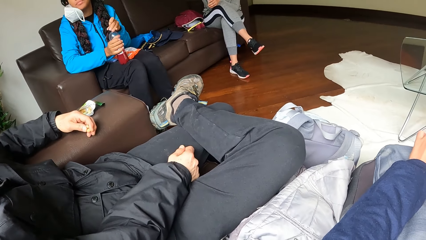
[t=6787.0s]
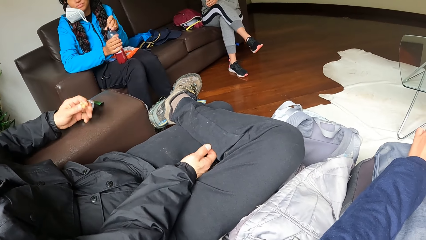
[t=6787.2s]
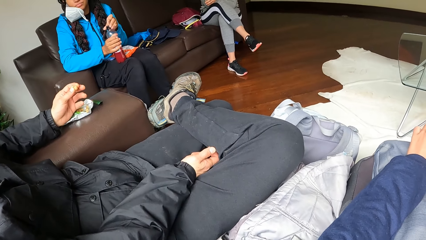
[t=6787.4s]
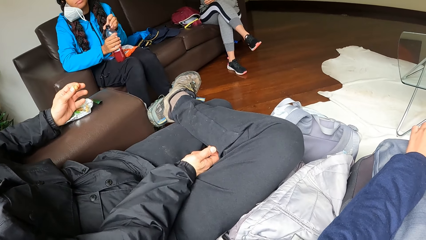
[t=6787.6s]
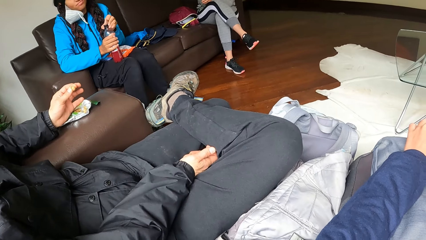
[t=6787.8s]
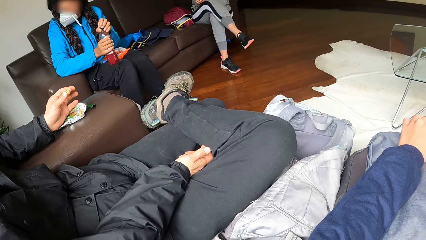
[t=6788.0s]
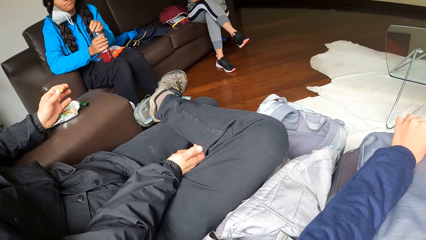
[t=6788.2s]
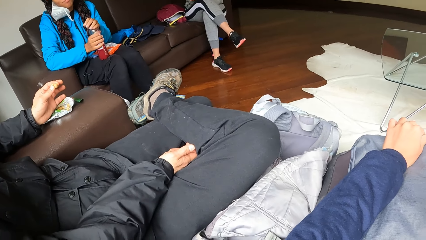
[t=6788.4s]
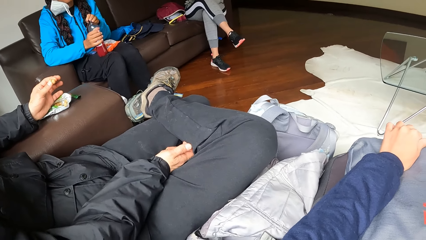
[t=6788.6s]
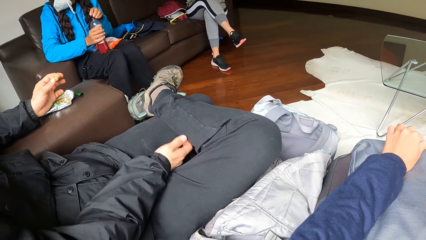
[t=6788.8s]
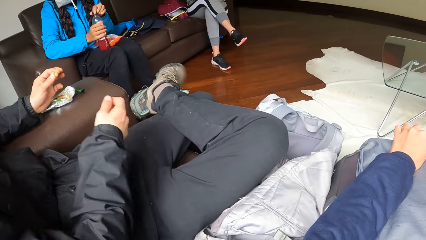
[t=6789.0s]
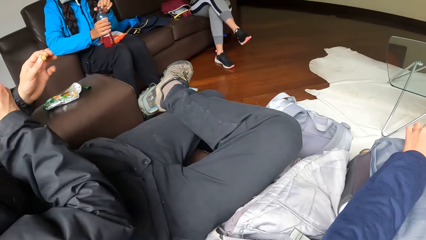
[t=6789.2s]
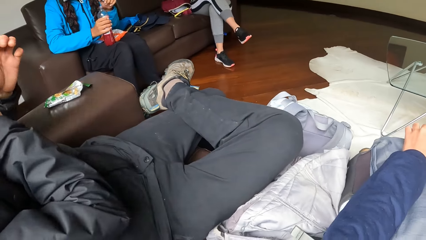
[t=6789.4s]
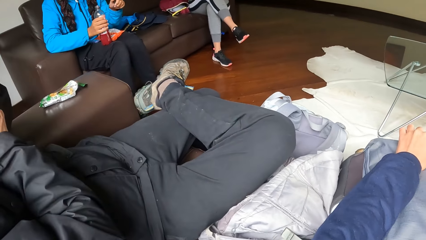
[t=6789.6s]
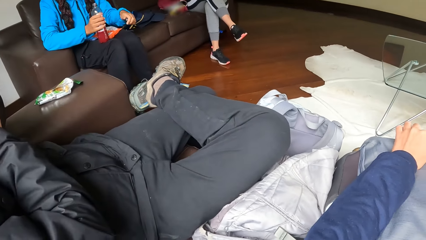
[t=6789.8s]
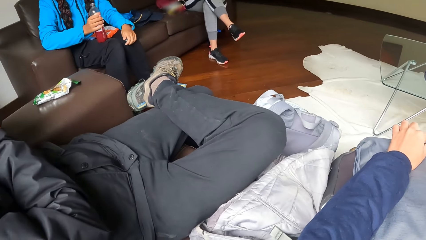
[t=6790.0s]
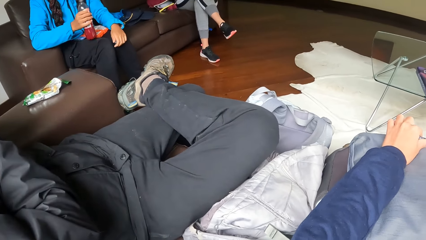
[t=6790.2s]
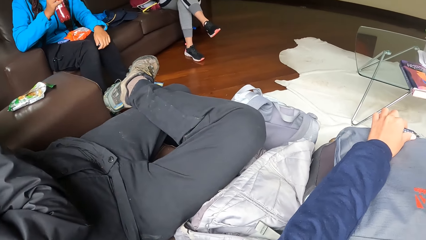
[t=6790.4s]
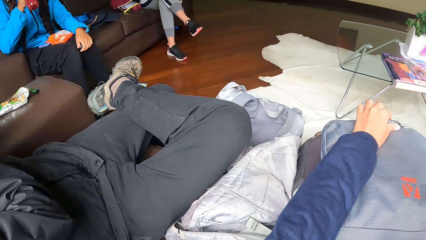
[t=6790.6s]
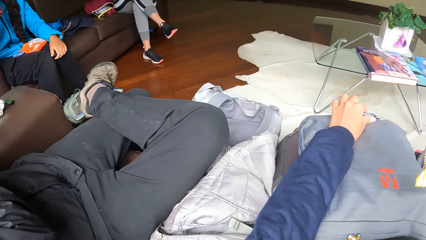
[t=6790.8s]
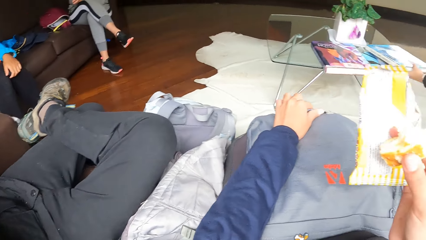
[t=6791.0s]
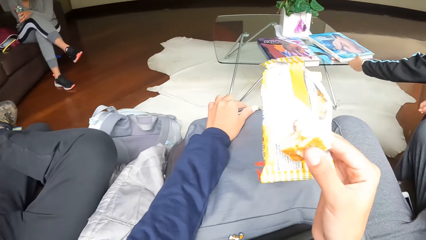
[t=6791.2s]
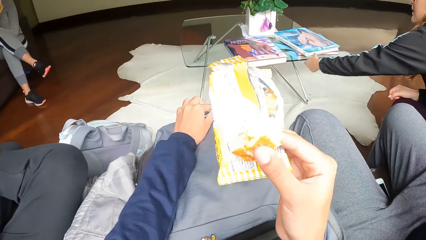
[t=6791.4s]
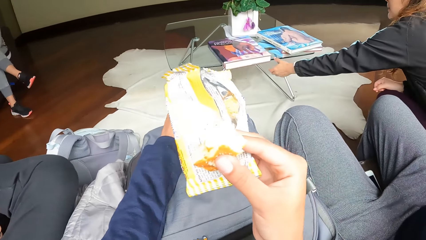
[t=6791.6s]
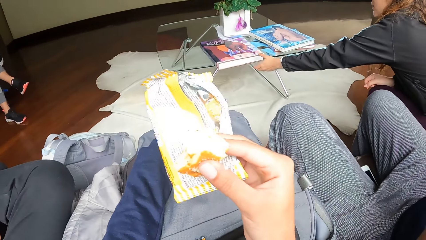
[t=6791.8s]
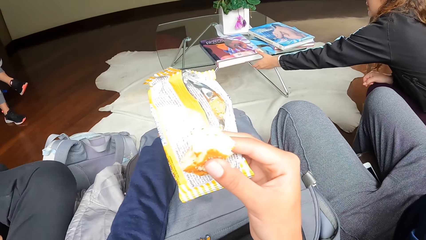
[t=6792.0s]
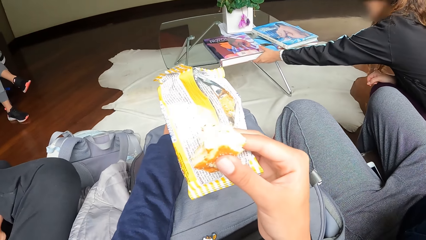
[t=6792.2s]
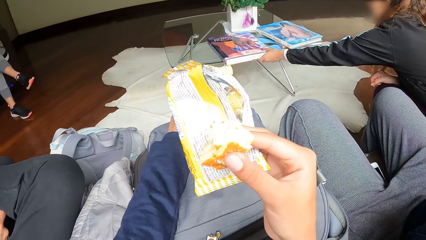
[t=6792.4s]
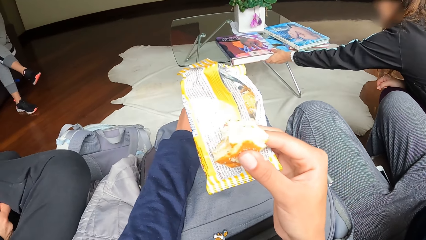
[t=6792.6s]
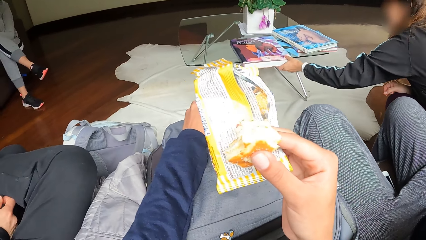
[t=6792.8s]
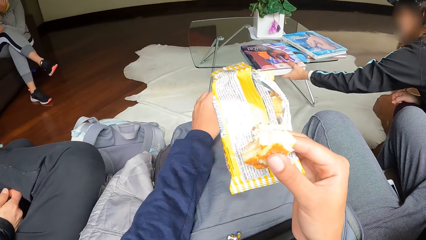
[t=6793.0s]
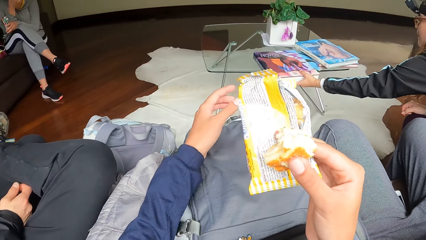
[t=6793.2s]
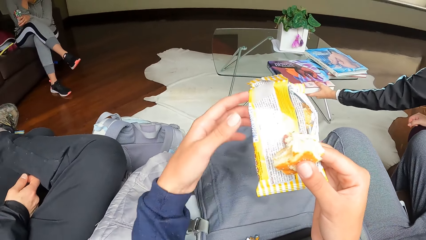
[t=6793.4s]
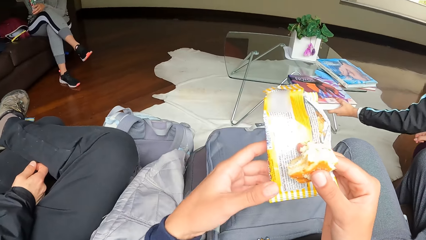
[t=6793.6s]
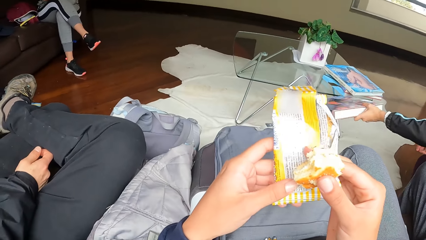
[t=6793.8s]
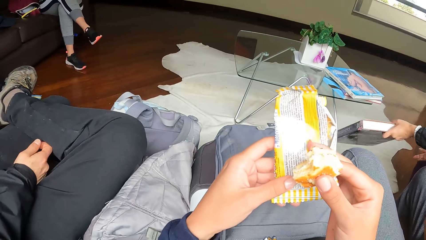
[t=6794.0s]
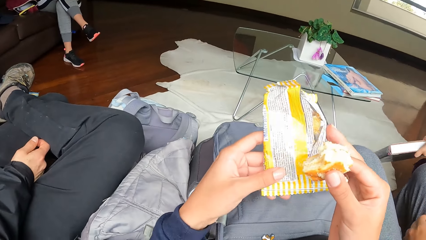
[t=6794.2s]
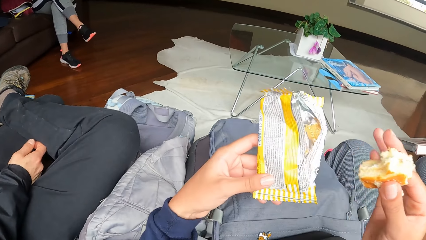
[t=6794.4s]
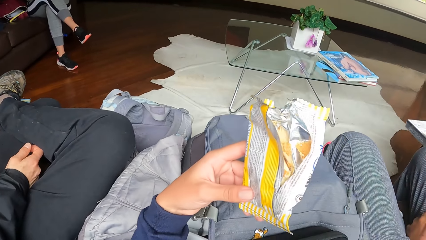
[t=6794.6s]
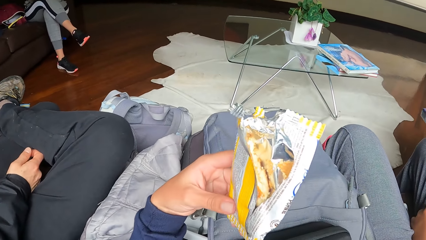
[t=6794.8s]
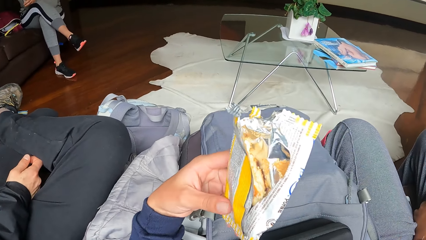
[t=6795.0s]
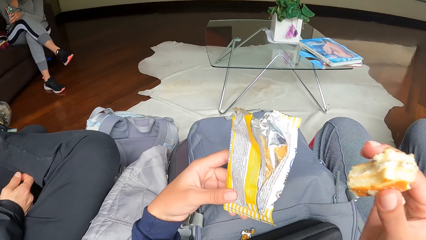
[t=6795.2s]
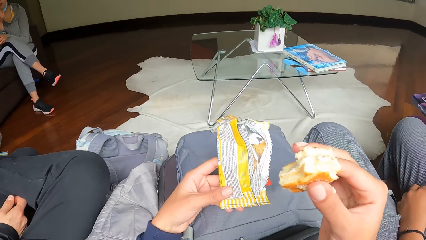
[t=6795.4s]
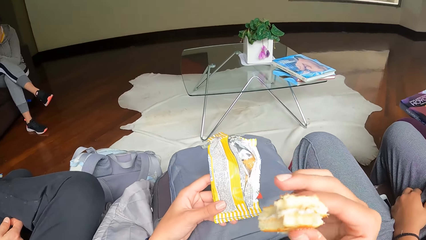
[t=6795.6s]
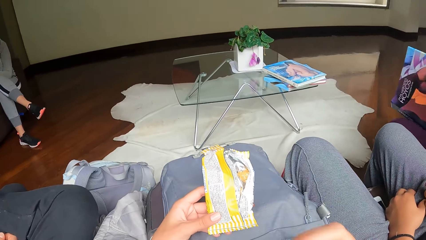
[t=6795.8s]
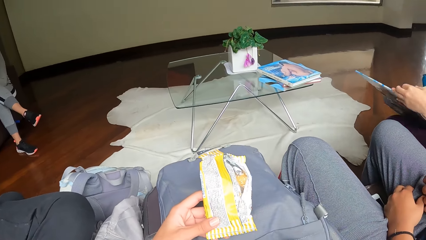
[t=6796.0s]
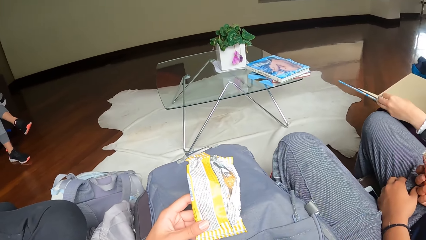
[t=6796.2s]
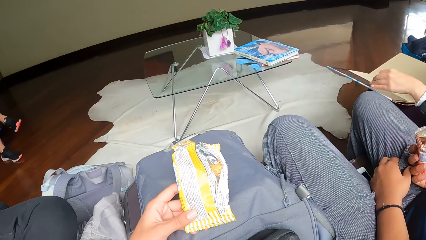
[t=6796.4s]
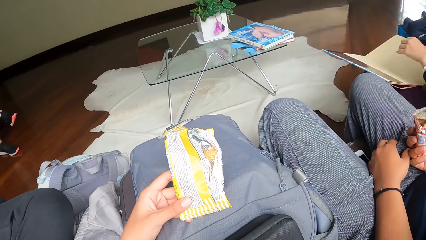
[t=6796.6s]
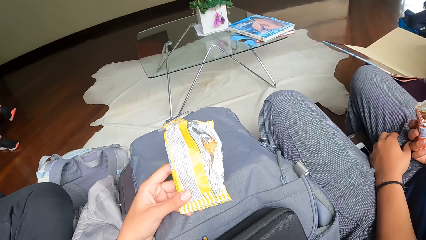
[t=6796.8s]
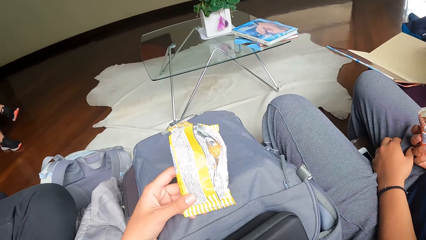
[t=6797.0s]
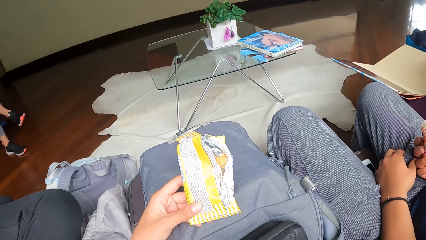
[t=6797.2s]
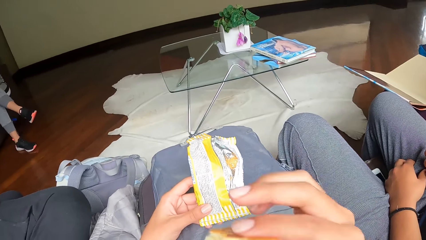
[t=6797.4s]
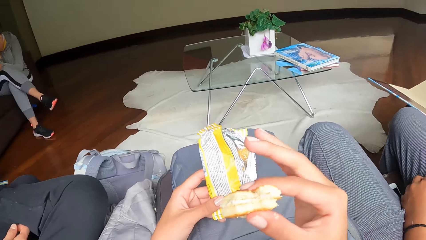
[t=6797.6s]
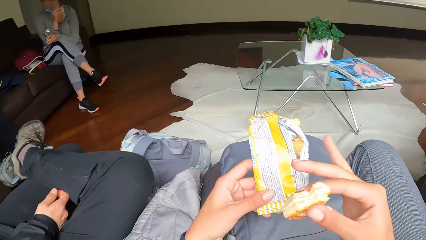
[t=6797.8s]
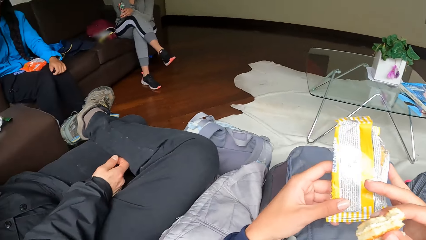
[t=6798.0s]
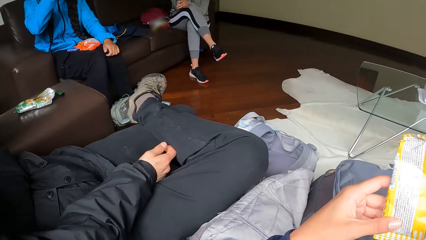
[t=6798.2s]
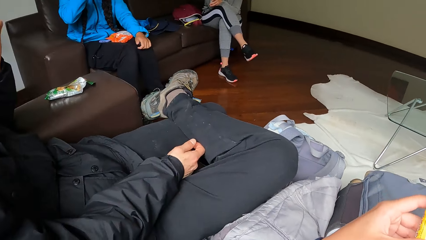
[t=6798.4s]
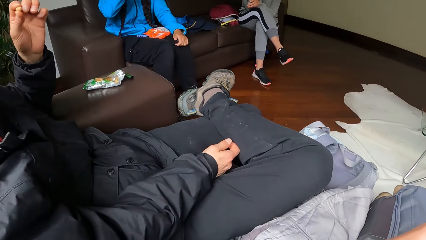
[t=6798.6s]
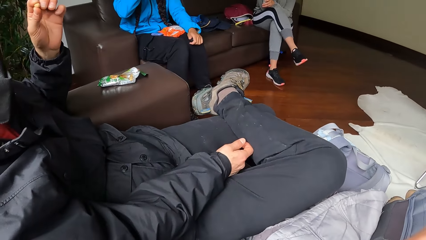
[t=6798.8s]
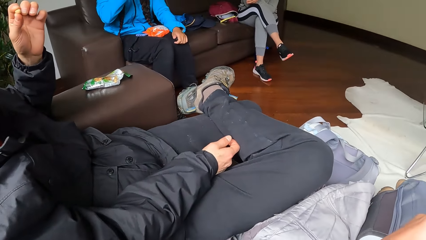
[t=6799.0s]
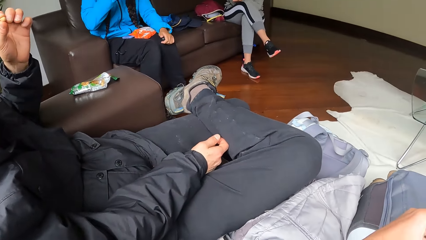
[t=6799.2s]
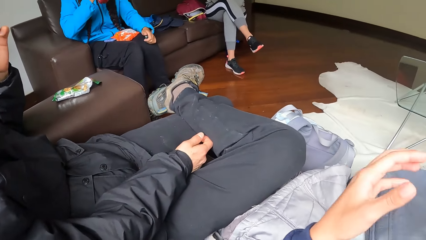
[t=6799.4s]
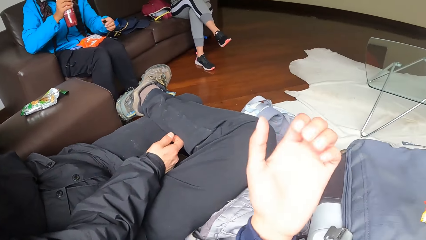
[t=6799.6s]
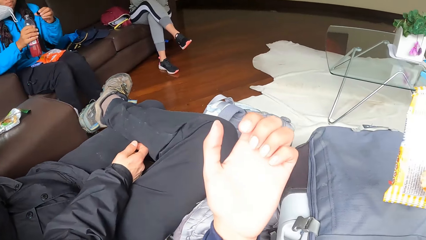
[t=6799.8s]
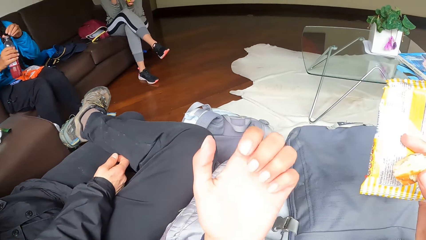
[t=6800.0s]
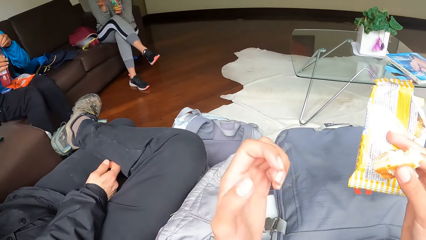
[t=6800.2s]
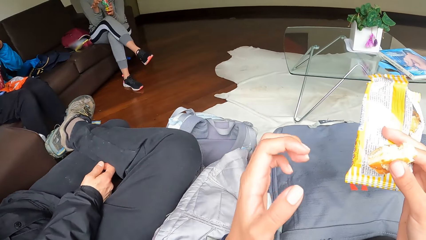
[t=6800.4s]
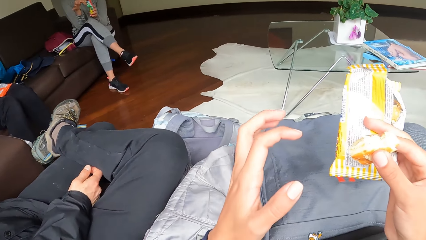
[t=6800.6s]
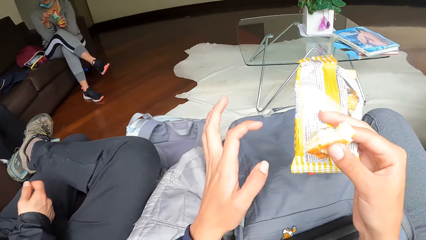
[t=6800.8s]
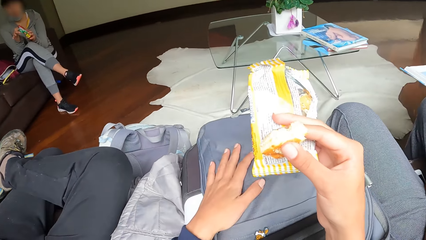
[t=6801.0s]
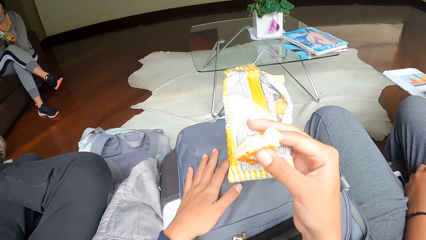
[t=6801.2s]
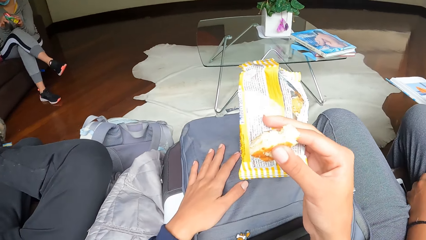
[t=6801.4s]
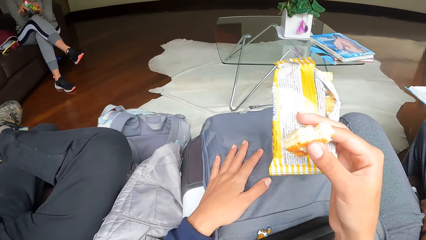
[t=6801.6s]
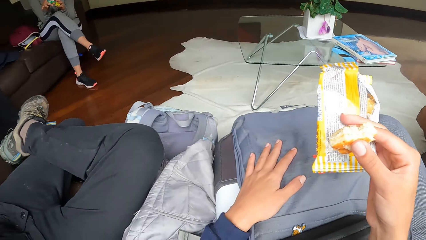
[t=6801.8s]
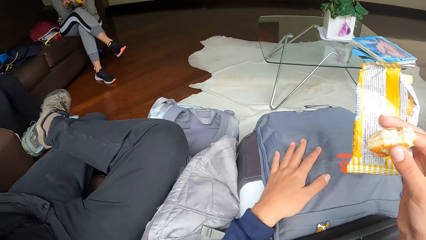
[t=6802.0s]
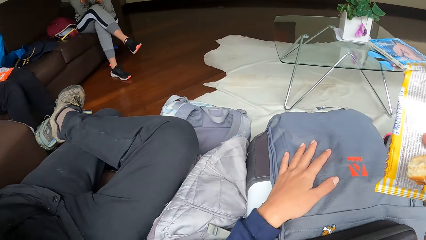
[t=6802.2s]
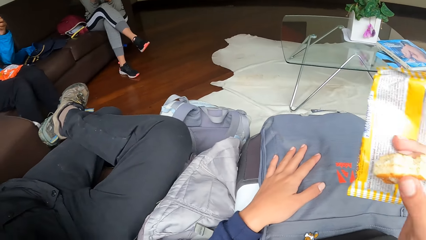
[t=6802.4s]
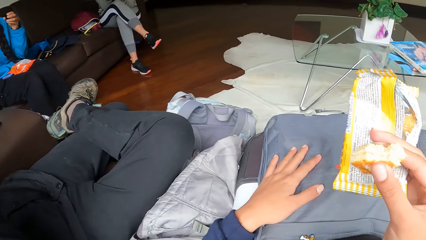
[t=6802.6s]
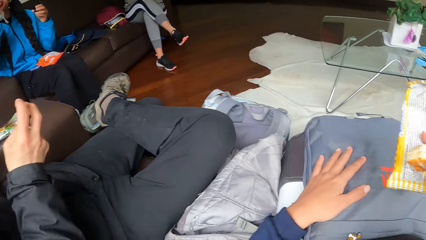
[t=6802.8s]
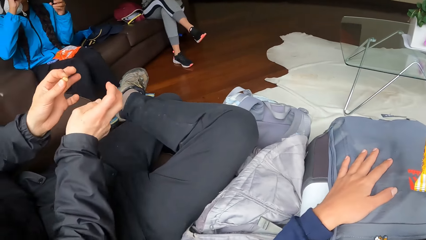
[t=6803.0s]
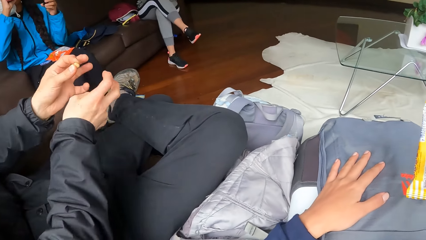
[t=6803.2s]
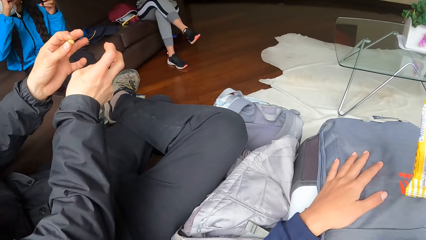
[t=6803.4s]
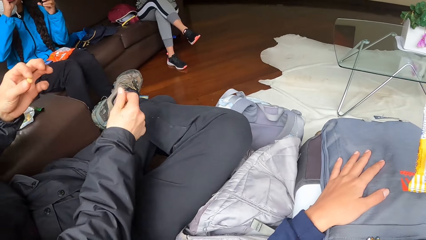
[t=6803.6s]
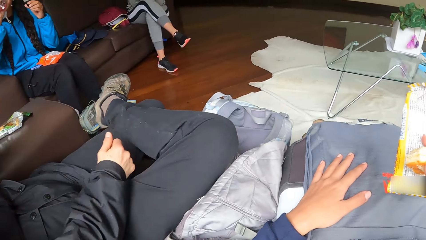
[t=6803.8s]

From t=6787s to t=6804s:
The man eats the biscuit in his left hand. The woman drinks the drink in her right hand. Another woman picks a book on a table with her left hand. The camera wearer holds the biscuit nylon in both hands. He eats a biscuit with his right hand. The other woman opens the book with her left hand. The first woman closes the drink with her left hand. The camera wearer places his left hand on the bag on his lap.
